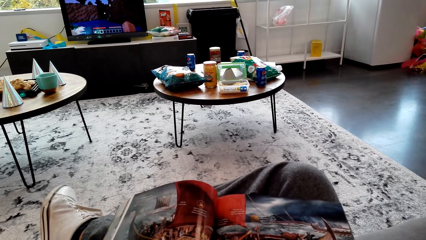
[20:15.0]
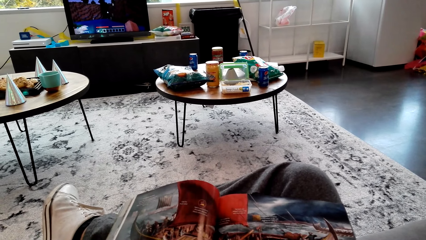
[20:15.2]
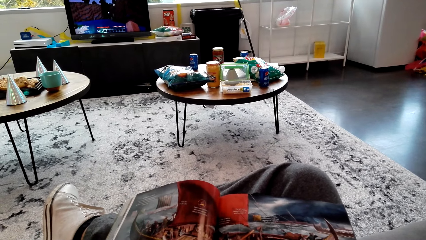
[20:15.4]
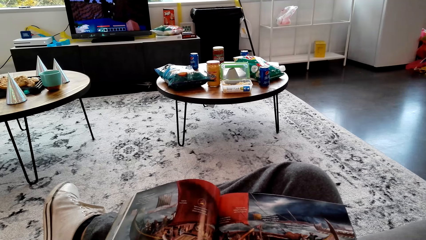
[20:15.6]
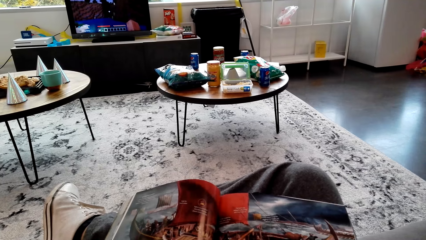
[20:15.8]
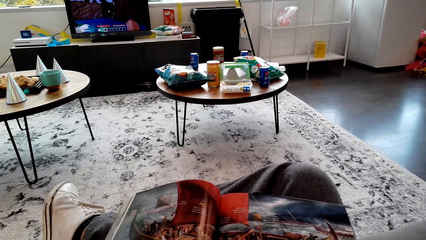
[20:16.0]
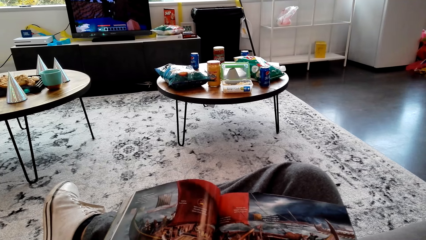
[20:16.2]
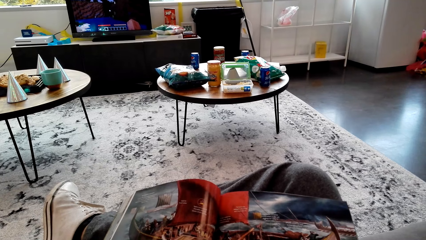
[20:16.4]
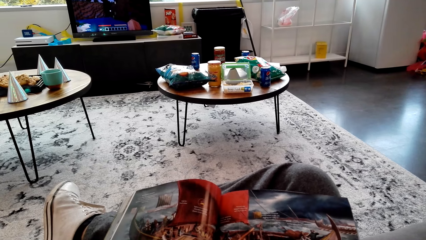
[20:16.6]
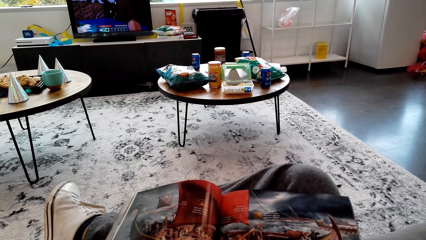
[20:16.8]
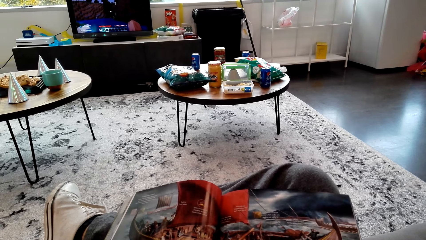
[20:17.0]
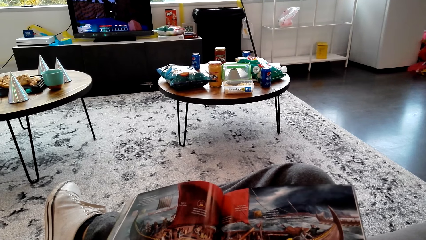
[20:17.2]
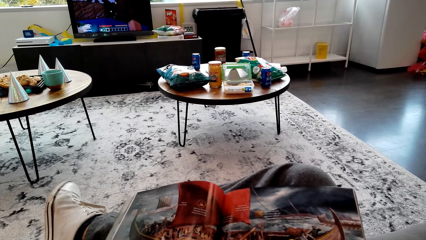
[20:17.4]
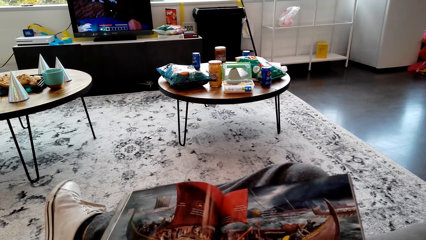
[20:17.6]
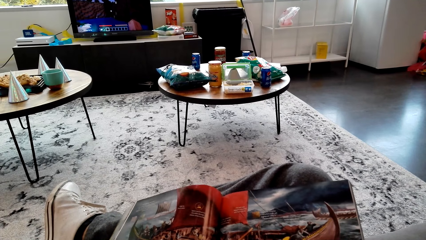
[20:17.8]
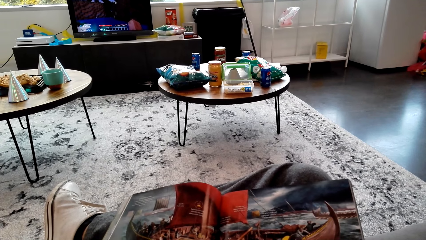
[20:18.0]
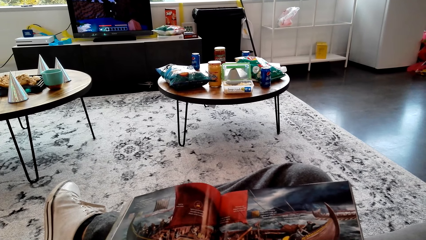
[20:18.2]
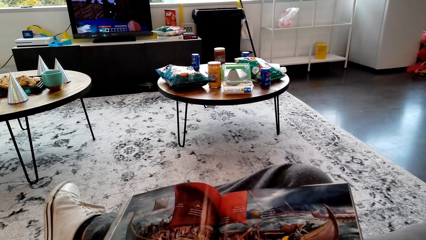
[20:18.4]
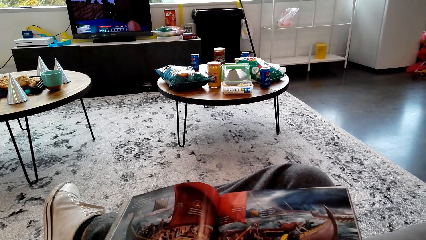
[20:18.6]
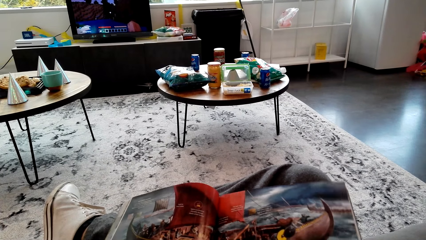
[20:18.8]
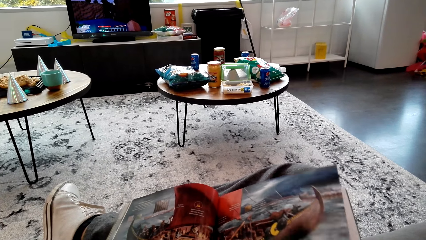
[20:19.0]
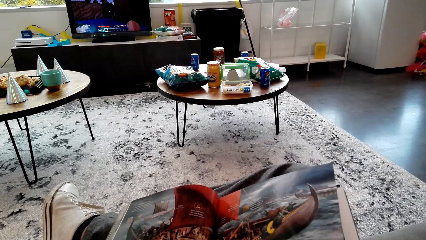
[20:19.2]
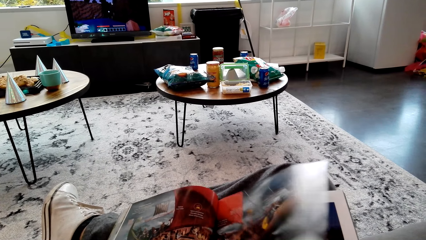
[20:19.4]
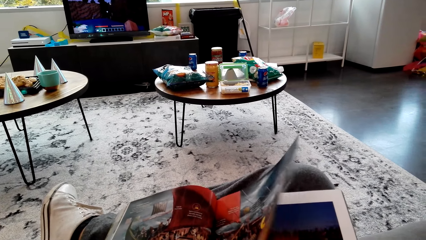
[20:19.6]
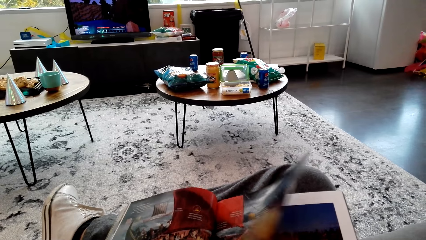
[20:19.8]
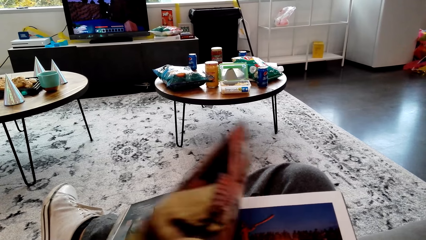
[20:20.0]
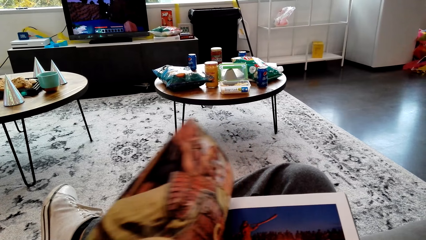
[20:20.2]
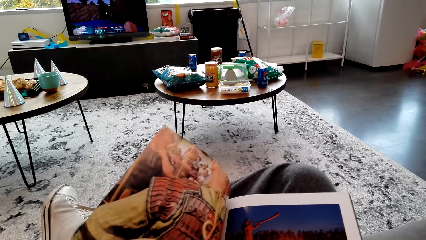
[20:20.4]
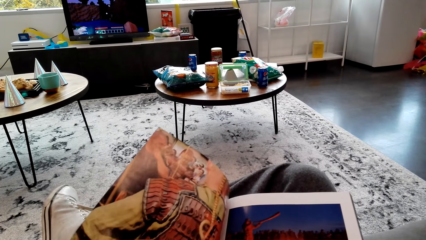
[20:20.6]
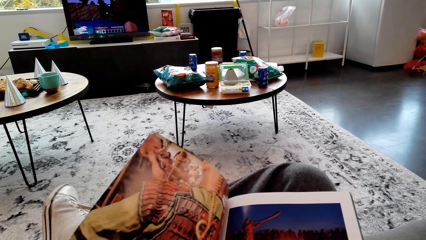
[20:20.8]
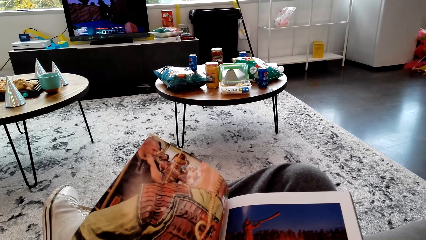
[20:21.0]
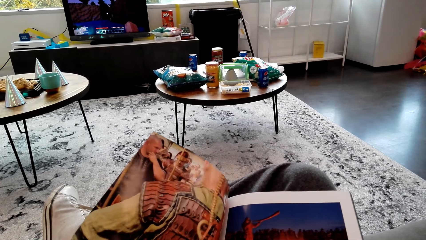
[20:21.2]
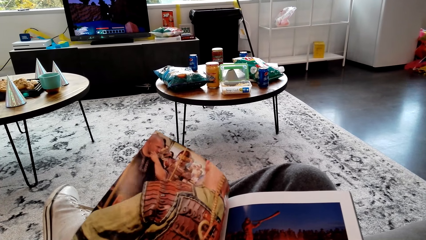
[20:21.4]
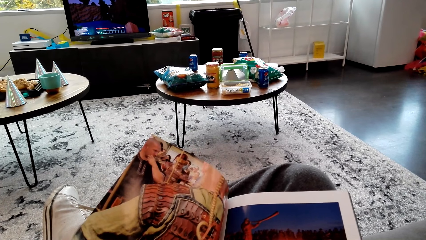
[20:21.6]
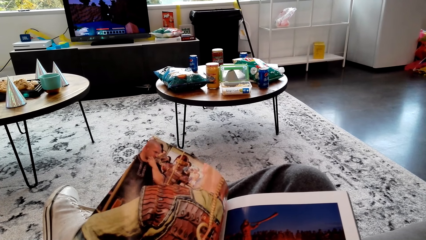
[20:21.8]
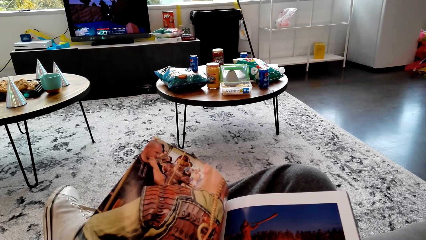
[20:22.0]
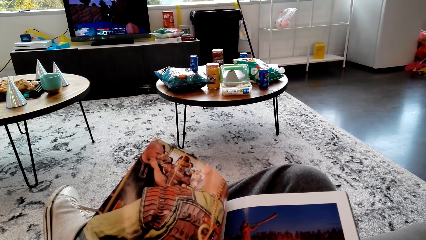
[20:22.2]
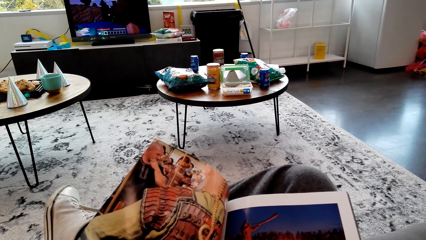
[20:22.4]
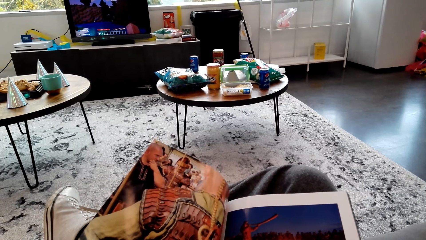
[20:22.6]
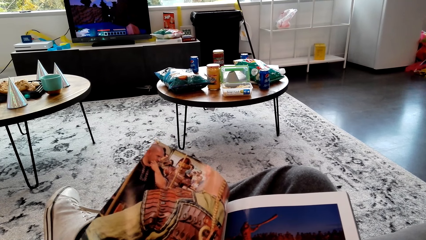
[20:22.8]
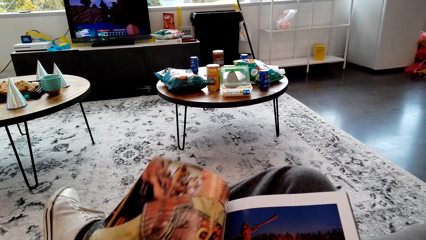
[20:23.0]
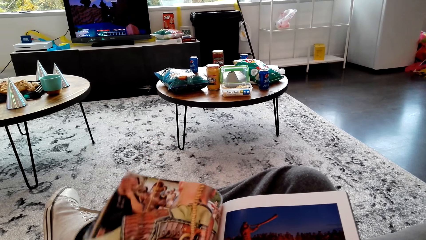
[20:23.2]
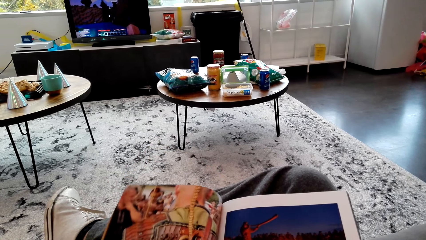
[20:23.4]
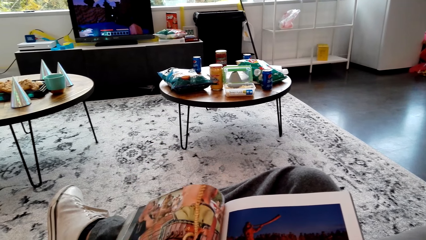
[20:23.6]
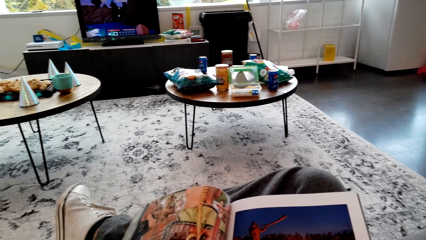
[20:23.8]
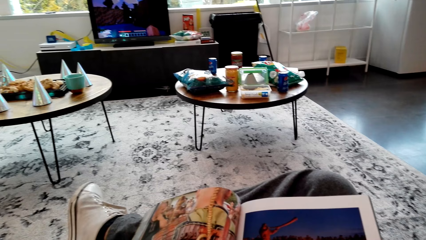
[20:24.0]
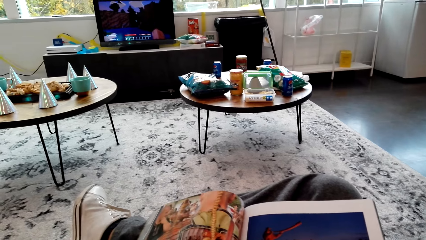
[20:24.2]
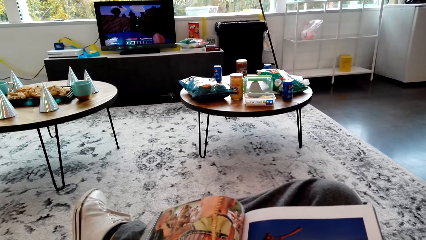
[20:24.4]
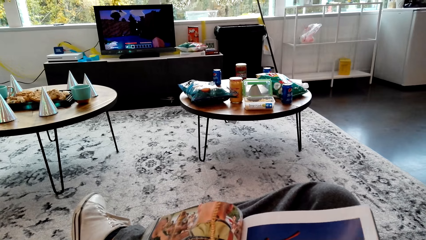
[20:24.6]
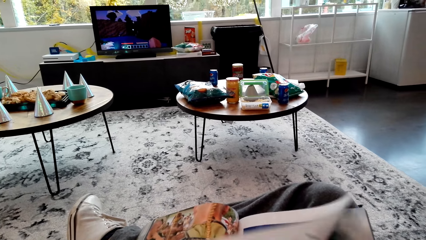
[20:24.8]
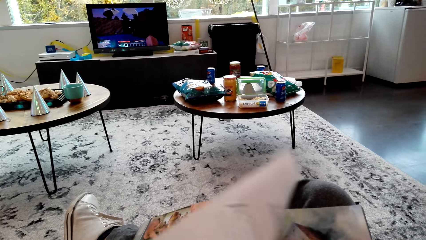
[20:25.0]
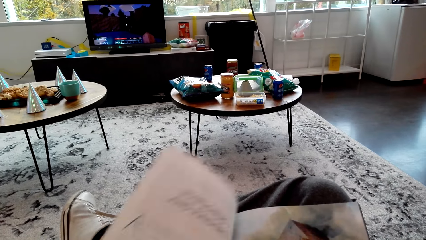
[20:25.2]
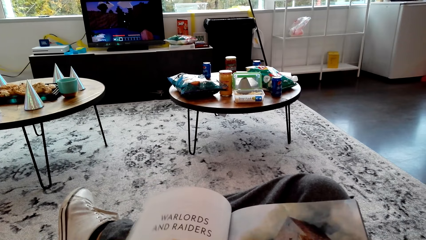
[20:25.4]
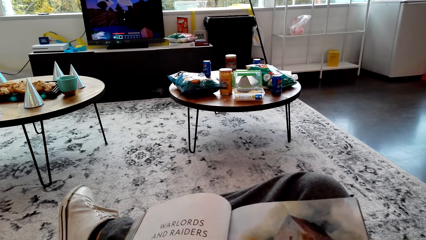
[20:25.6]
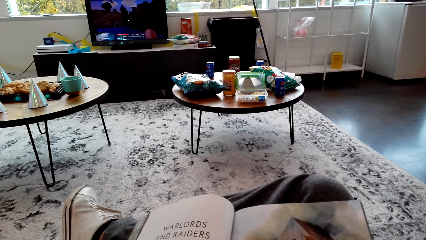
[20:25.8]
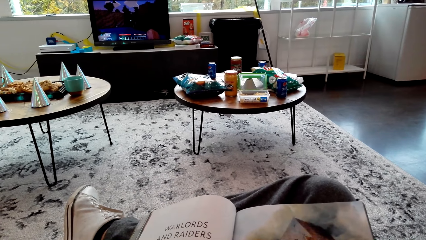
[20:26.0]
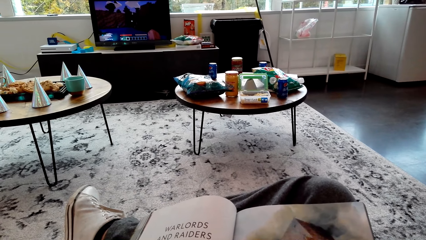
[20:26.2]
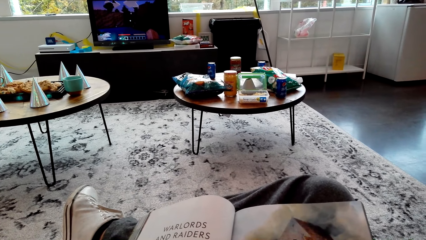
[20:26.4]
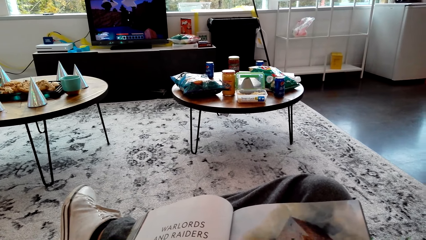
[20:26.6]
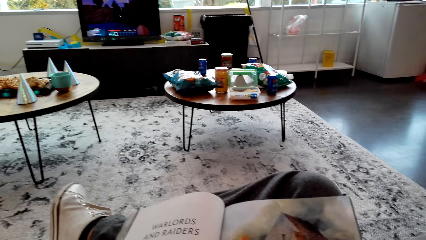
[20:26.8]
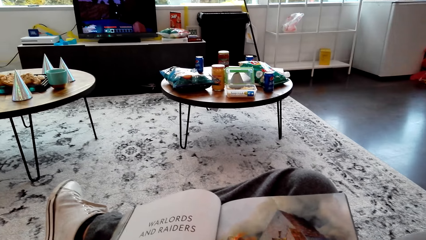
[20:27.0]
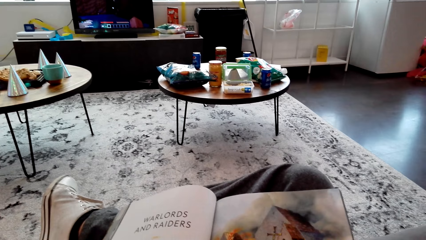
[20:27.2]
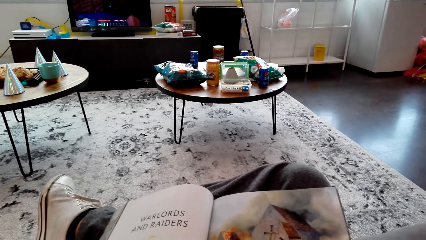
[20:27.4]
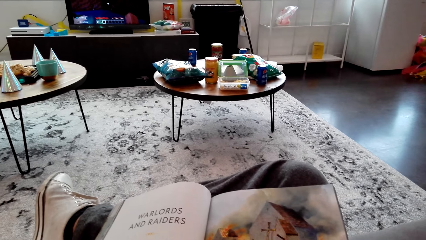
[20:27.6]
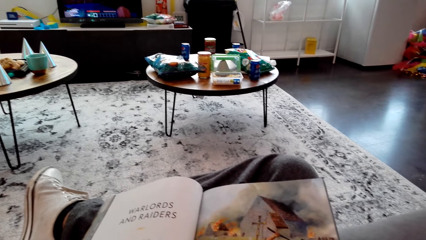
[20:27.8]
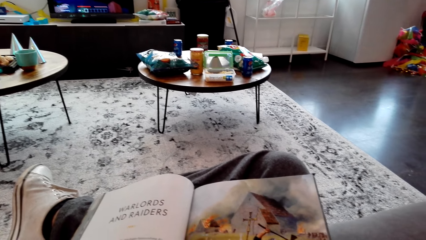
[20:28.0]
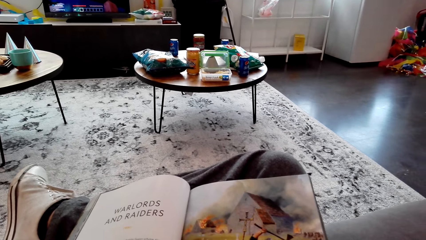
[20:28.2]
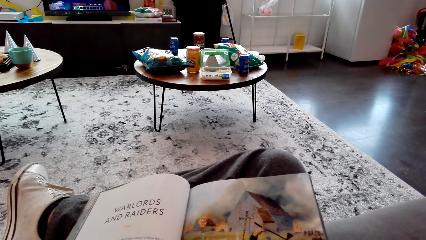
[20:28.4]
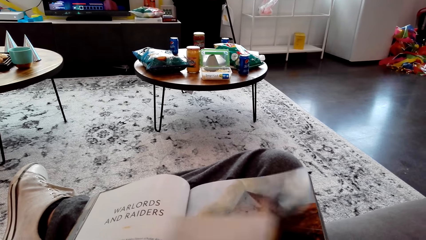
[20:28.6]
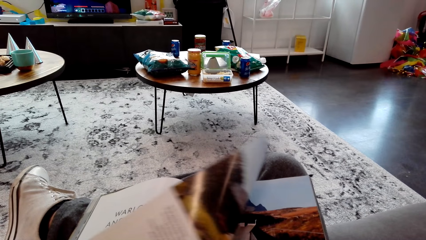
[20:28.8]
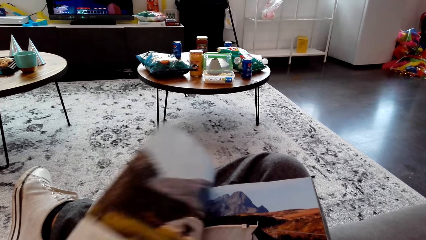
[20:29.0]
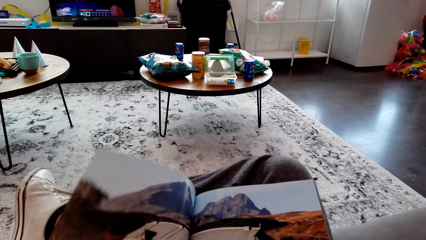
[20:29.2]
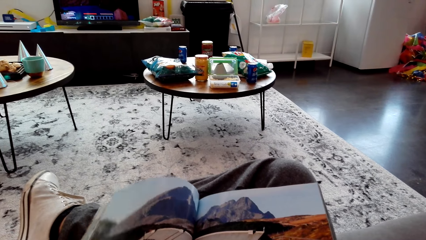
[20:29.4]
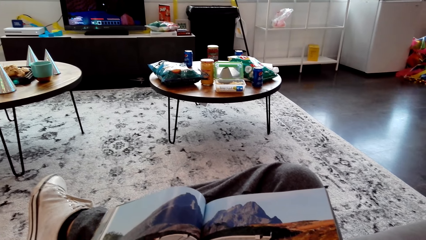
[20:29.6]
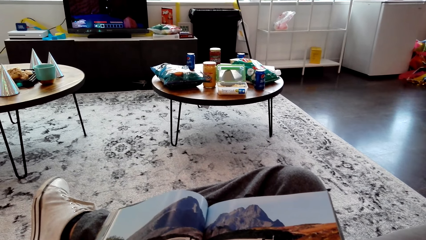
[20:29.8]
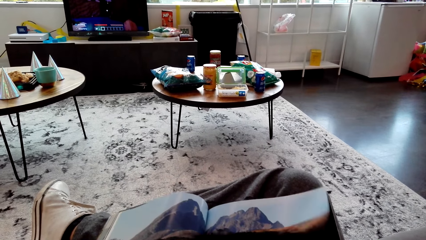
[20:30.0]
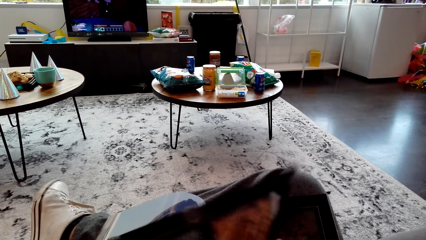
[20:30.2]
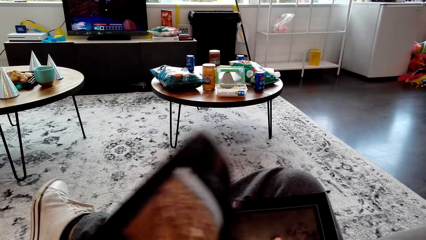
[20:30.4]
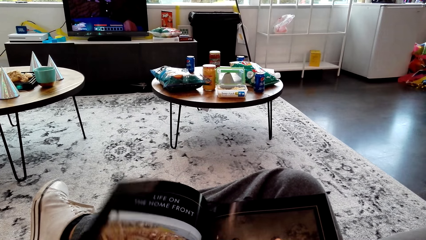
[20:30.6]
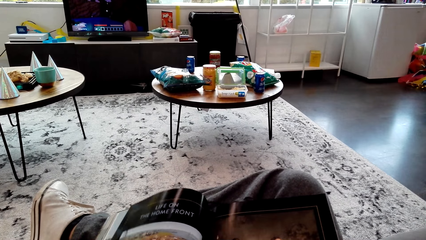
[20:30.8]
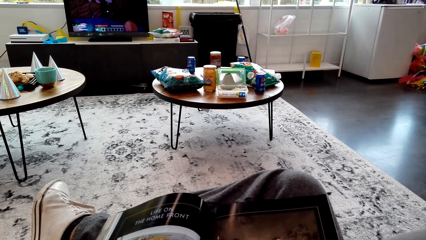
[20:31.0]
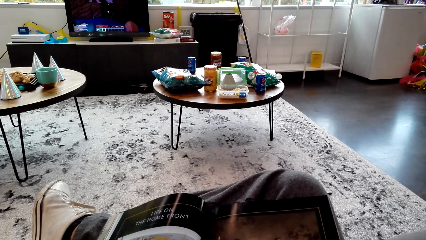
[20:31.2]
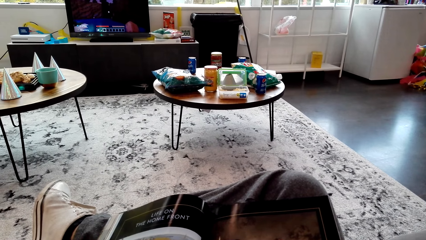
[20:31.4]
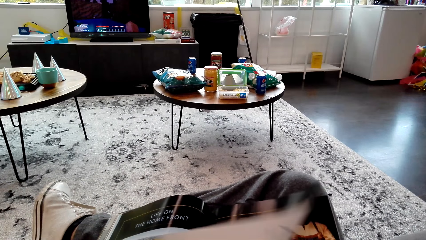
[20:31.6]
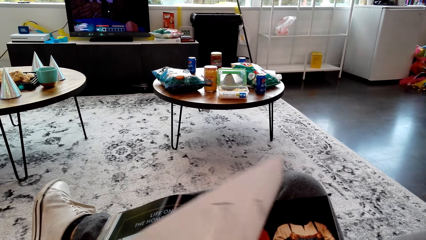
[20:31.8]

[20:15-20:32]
The camera wearer reads a book. They open pages of the book. They read the book. They open pages of the book. They read the book. They open pages of the book.
